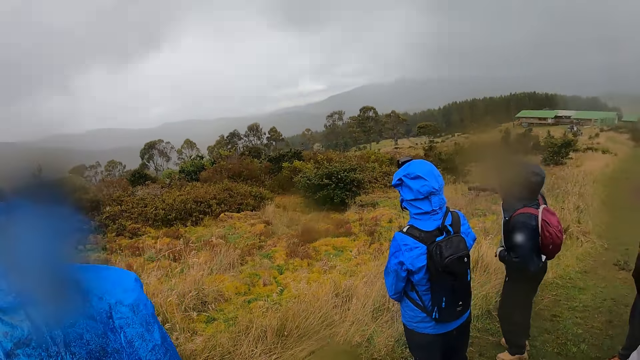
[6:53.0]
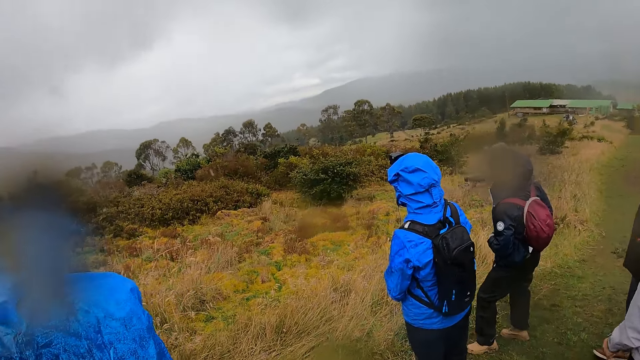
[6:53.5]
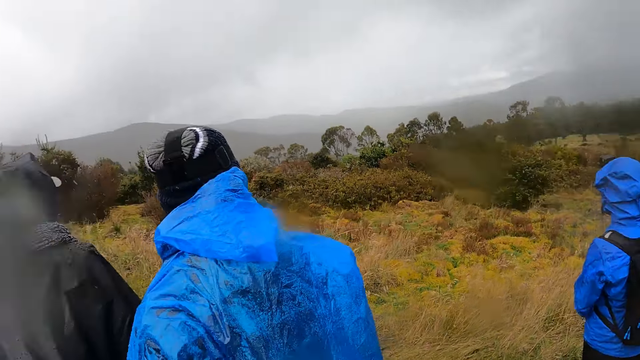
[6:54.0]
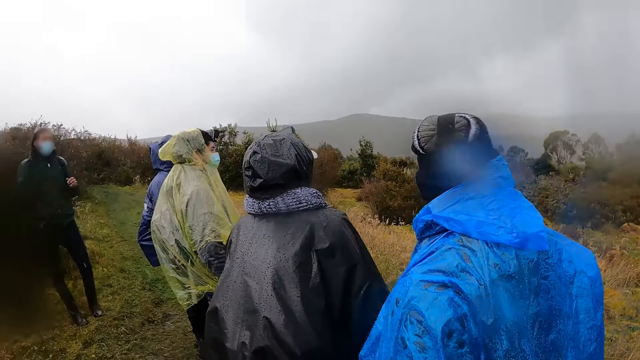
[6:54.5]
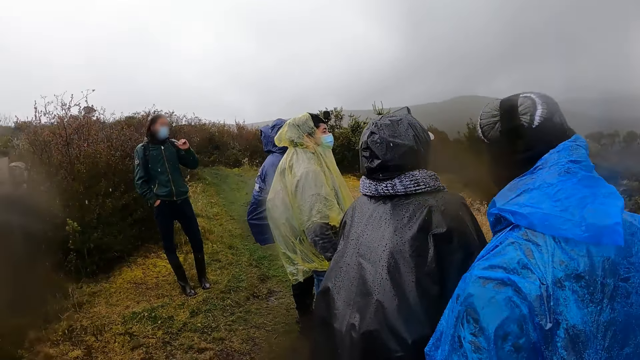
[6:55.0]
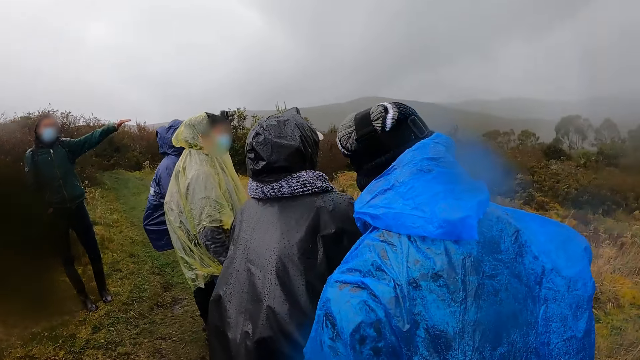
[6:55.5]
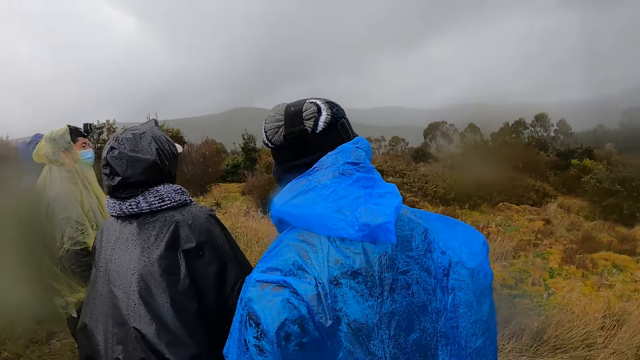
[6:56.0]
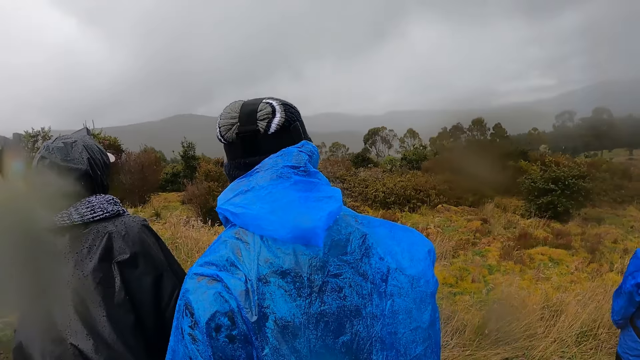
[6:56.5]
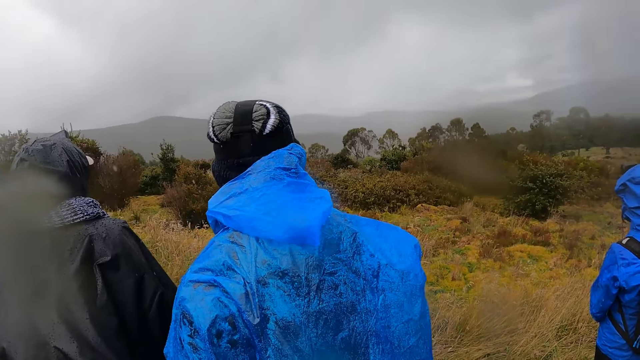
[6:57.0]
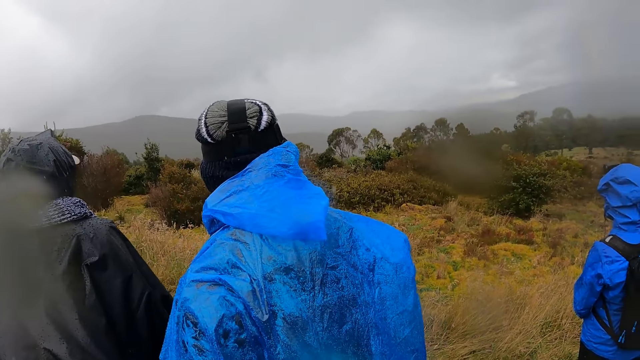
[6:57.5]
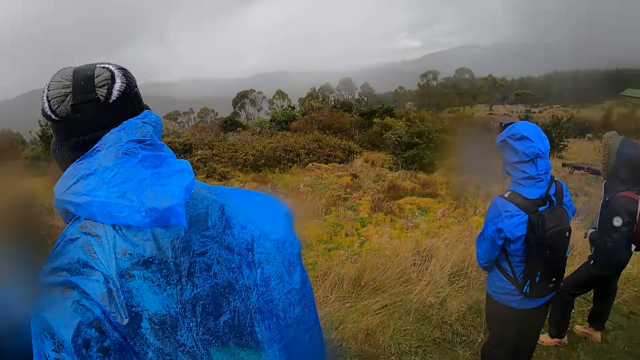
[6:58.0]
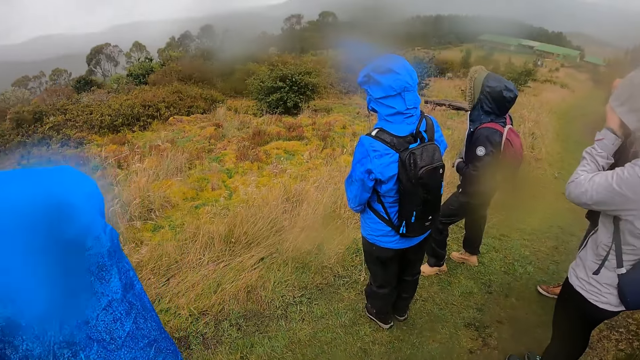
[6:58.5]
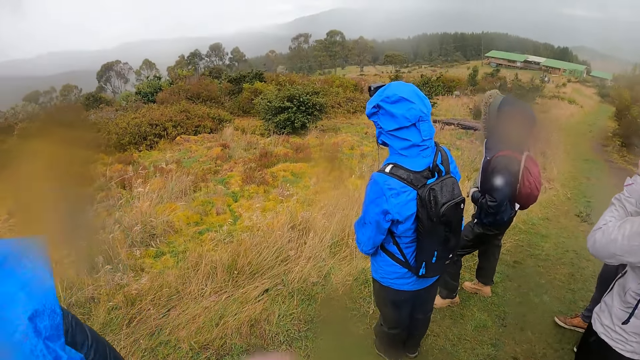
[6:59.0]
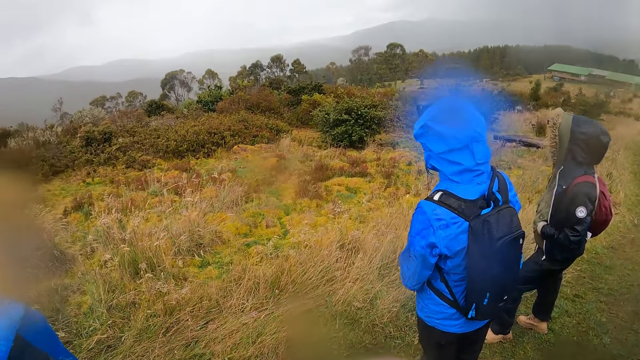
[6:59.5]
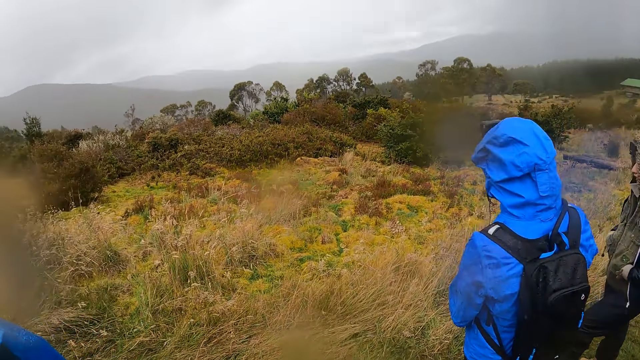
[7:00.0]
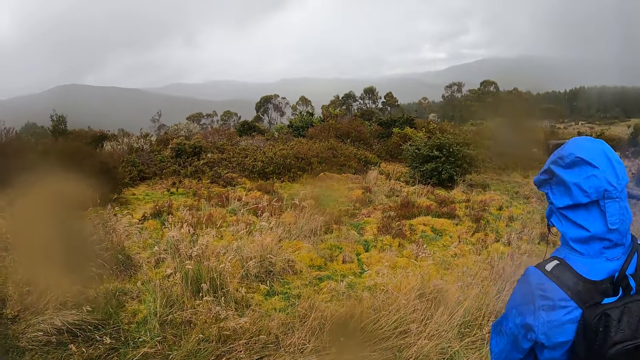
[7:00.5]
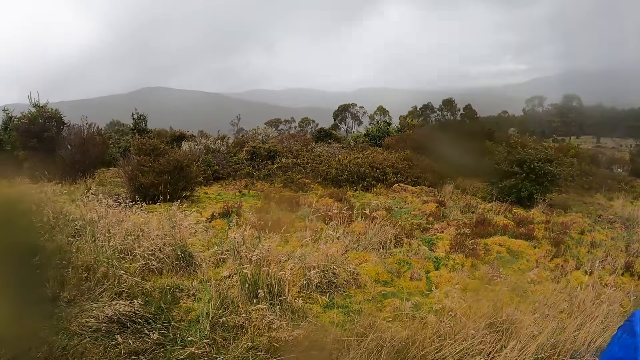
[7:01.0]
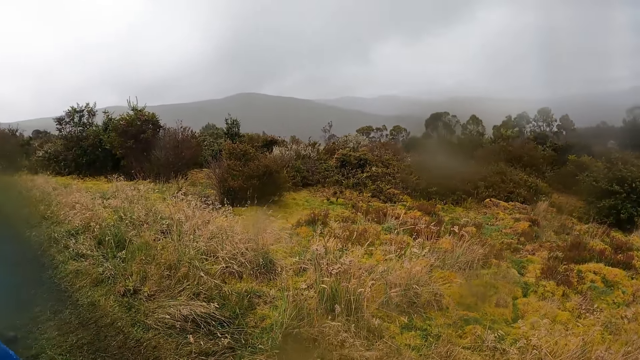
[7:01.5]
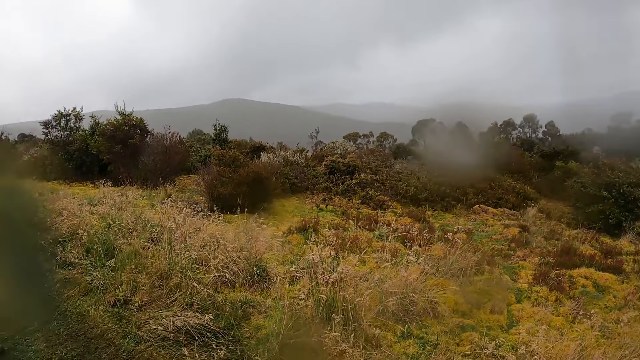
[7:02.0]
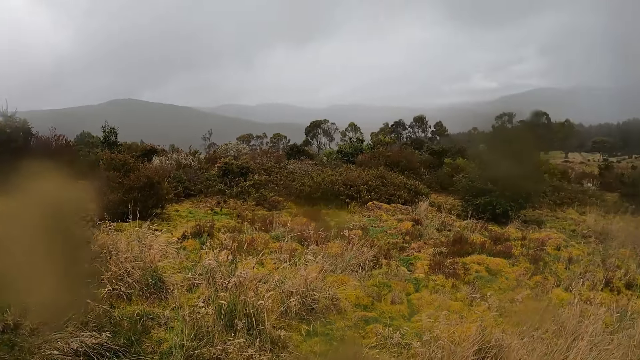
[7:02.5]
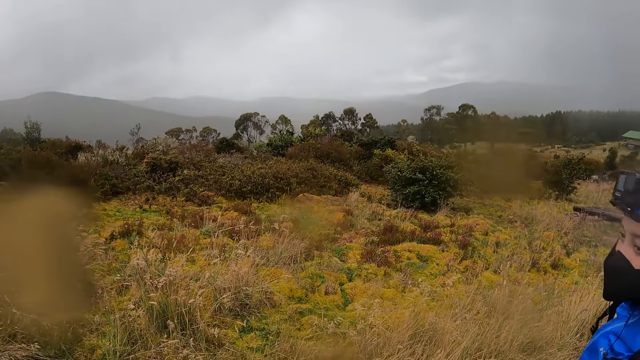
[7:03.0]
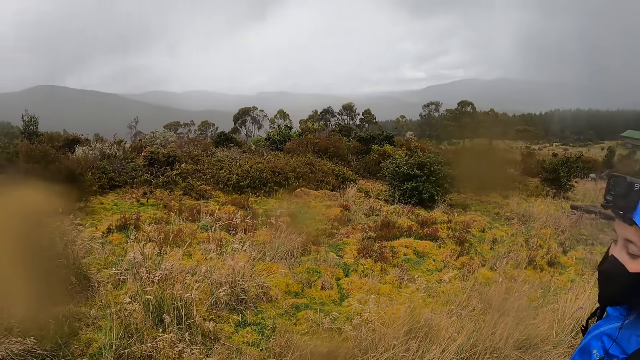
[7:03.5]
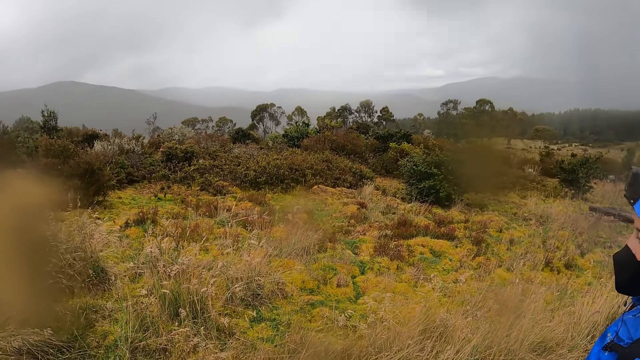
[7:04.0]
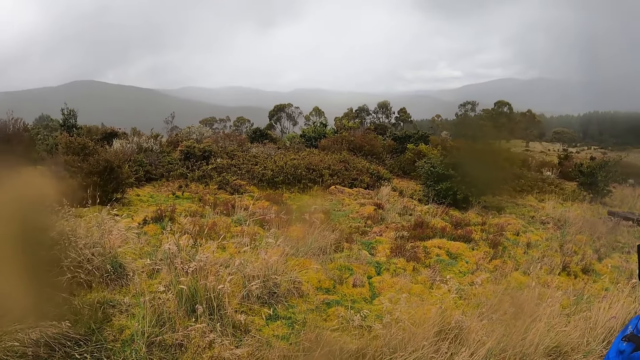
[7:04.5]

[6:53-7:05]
The camera wearer looks around. A man gesticulates with his left hand. The man points with his left hand.

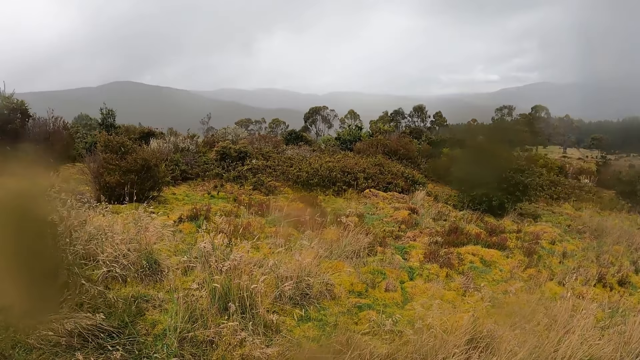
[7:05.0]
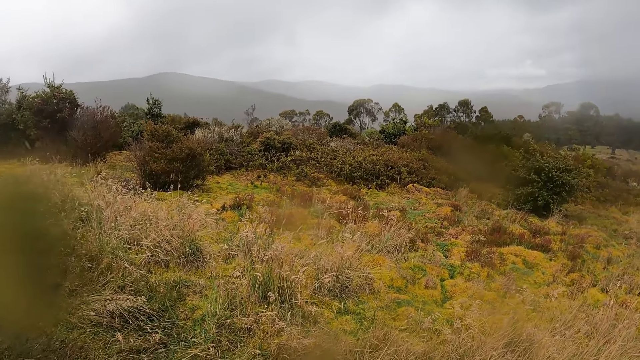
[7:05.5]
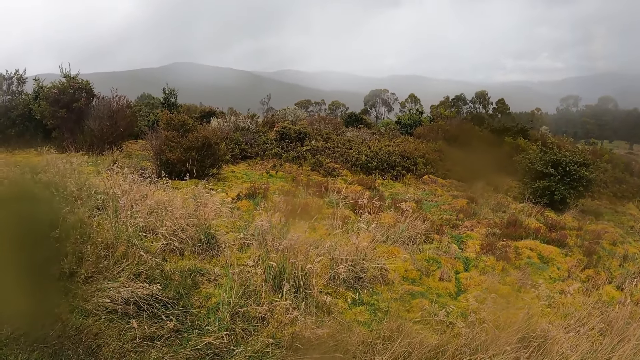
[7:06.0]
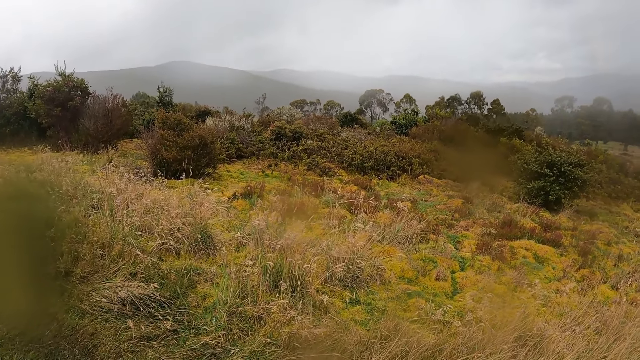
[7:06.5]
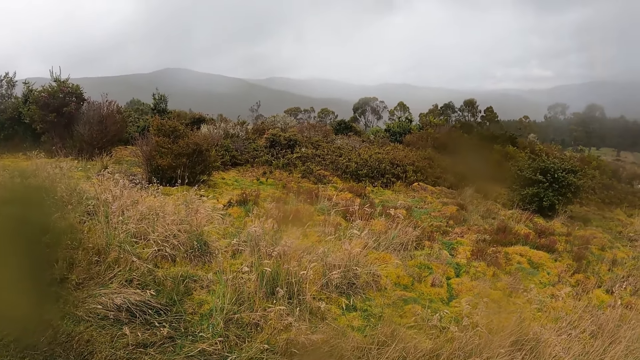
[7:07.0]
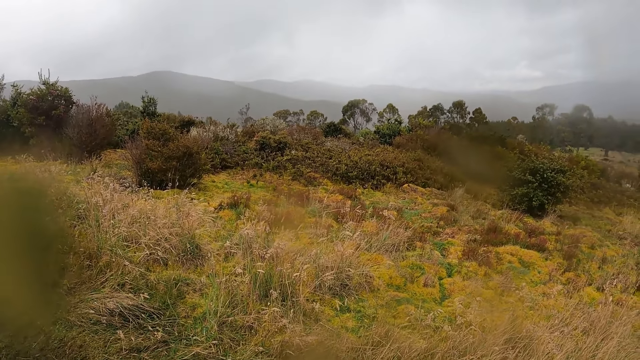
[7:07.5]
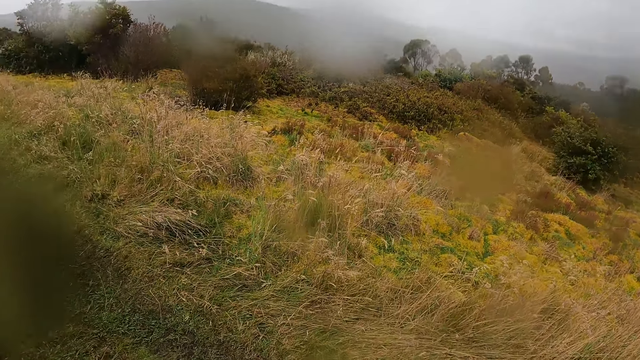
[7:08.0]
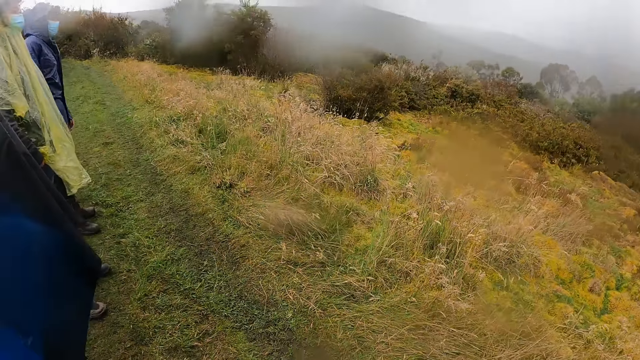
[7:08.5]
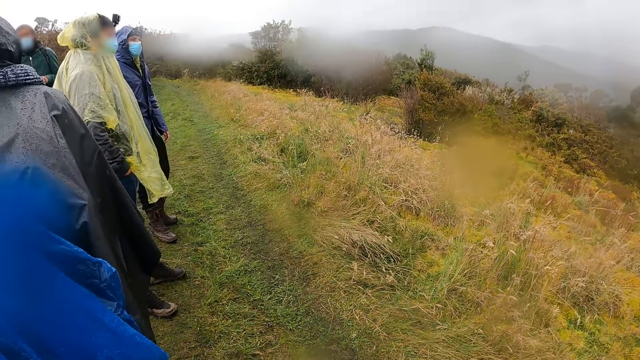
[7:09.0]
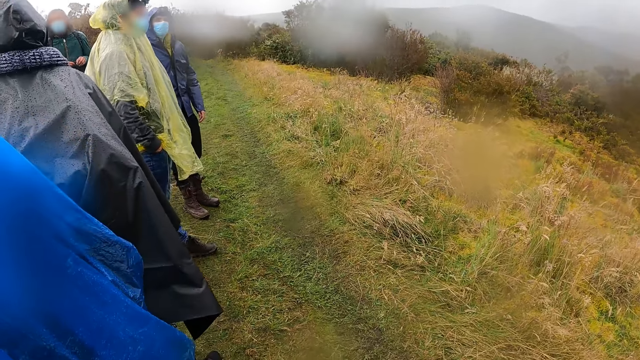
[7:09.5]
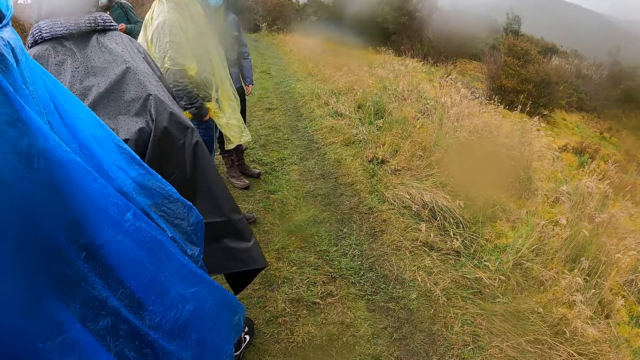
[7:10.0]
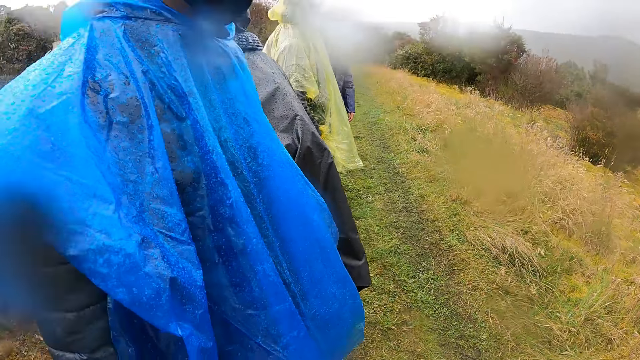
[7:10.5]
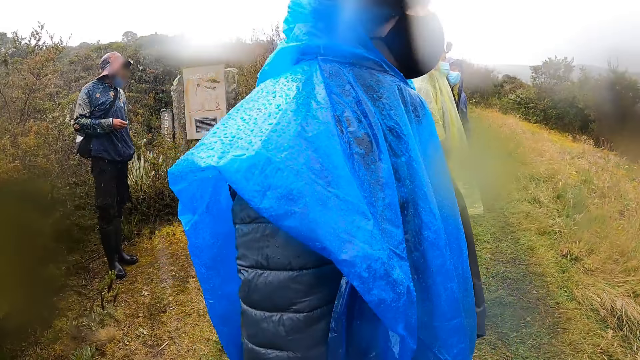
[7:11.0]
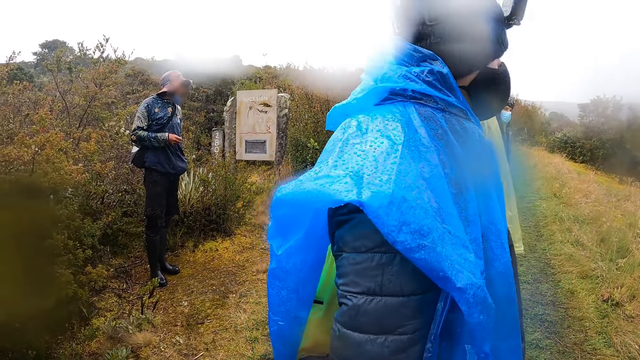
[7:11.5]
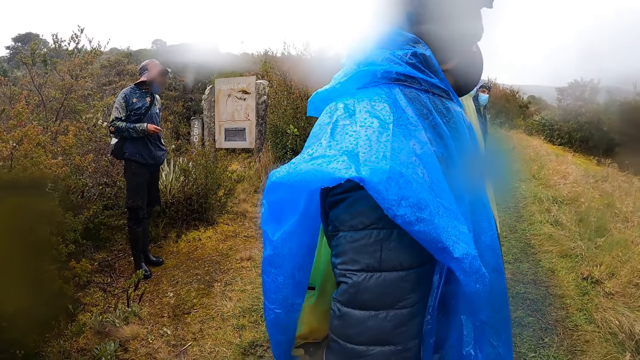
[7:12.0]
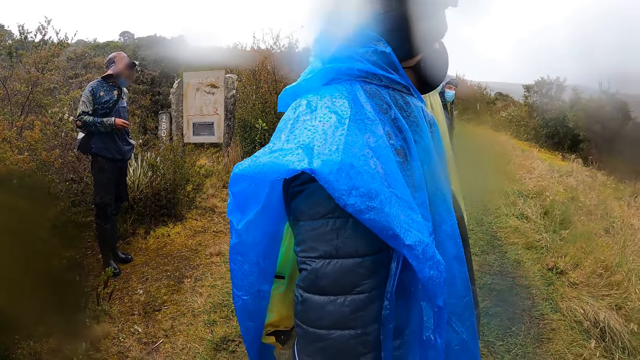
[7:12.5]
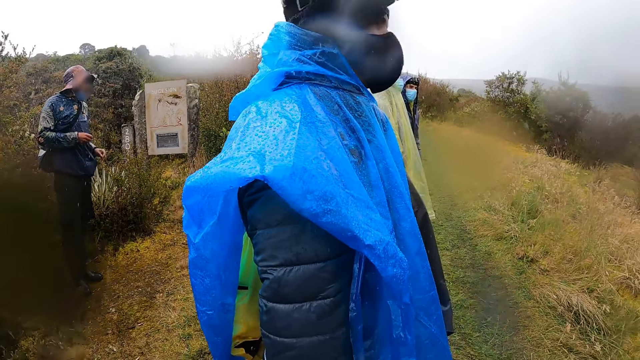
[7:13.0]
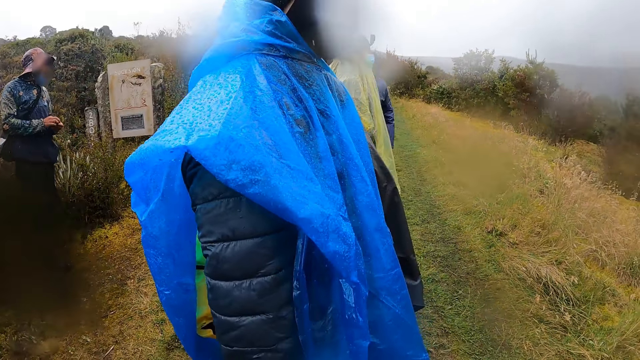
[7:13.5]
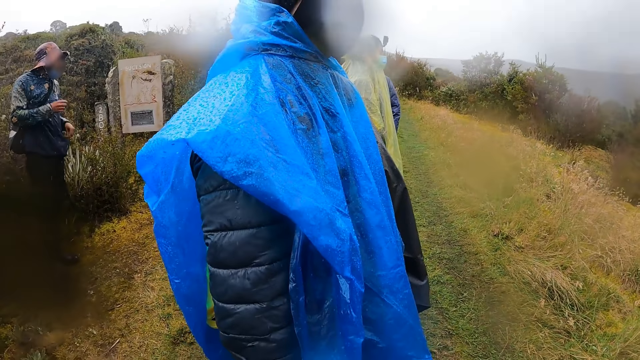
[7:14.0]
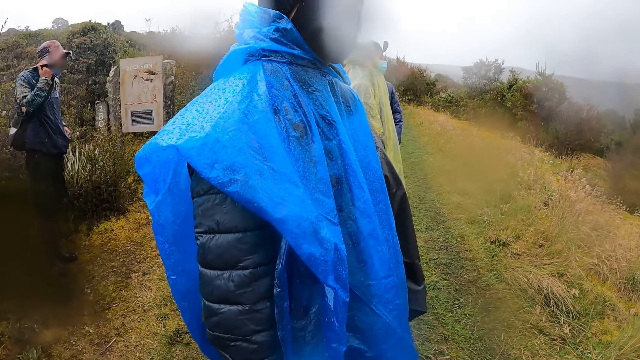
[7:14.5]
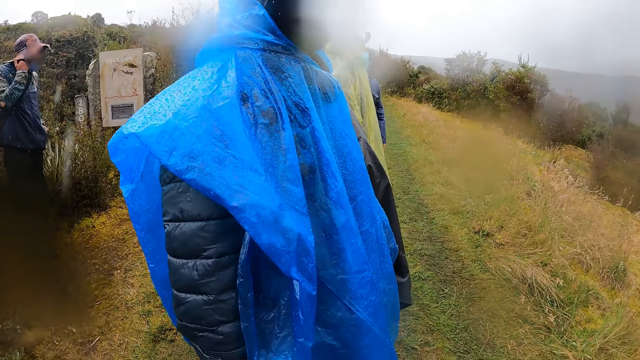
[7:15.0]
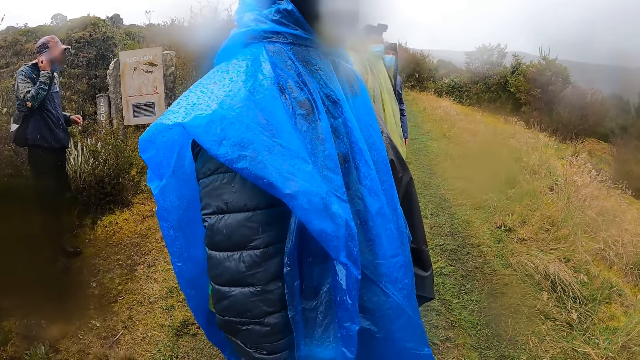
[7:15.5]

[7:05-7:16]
A man rubs his hands together. Another man places his left hand in the pocket of his sweater. The other man removes his left hand from the pocket of his sweater, drops the seed of the plant in his left hand, places his left hand in the pocket of his sweater, scratches his right ear with his right hand and removes his left hand from his sweater.
